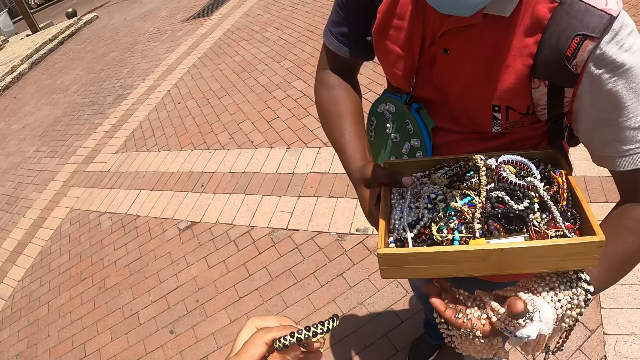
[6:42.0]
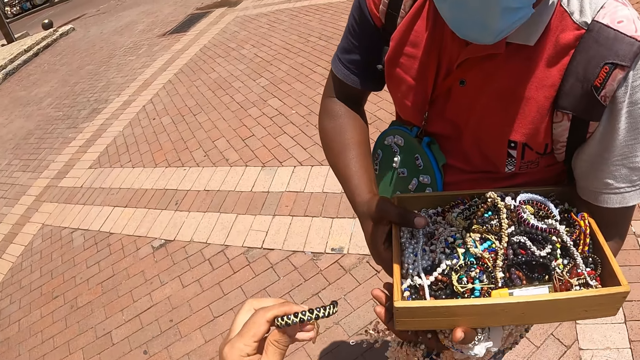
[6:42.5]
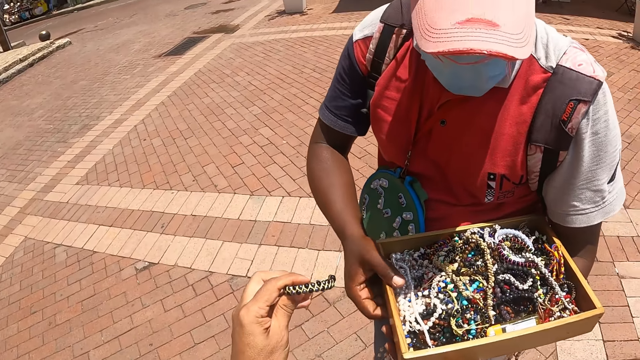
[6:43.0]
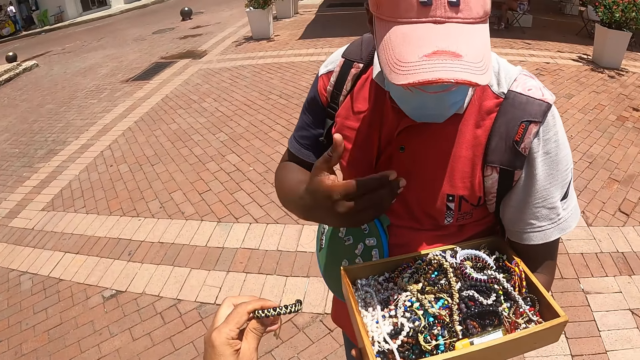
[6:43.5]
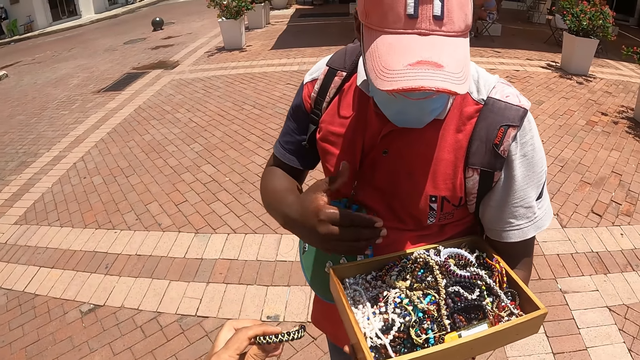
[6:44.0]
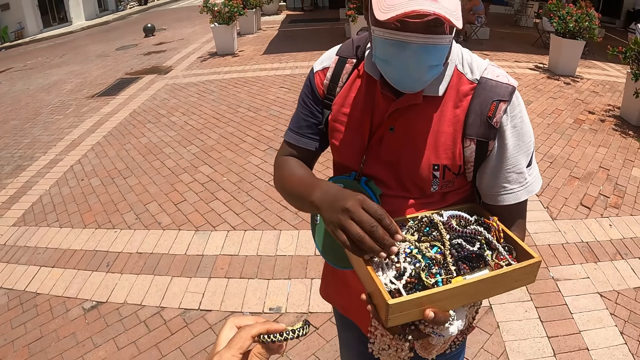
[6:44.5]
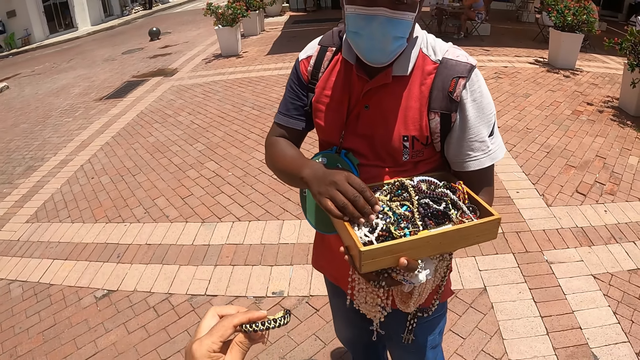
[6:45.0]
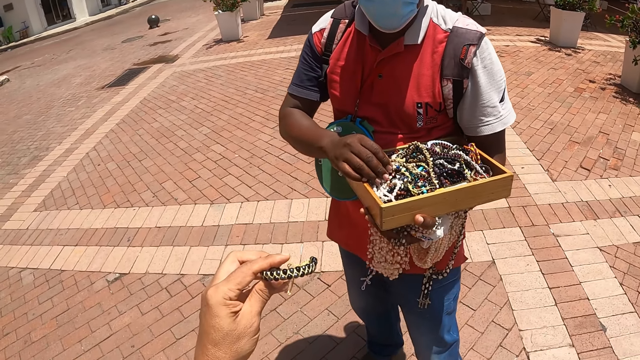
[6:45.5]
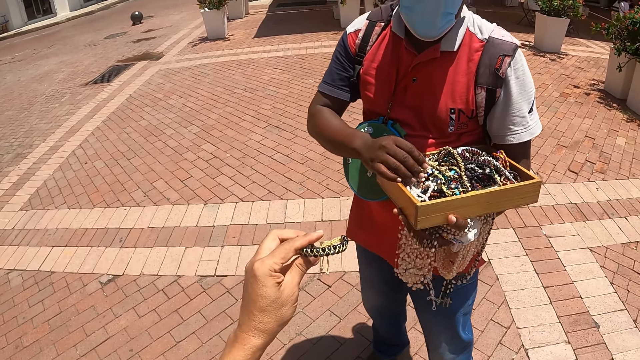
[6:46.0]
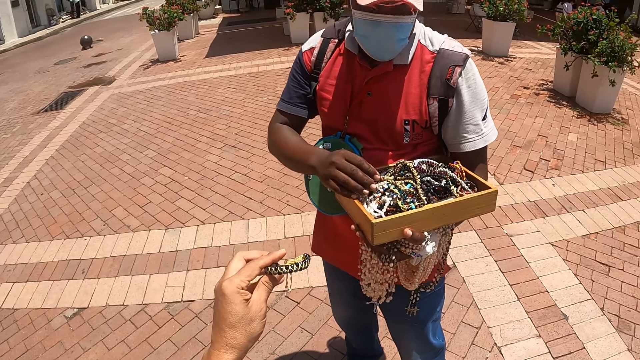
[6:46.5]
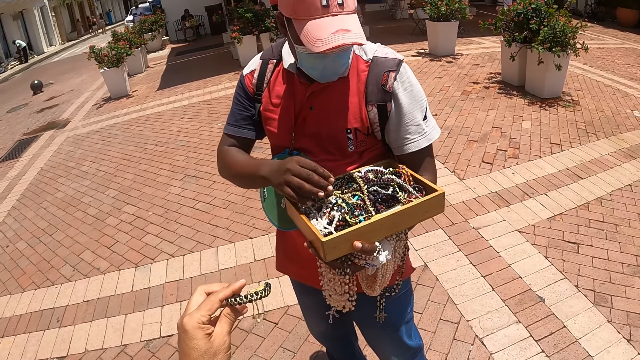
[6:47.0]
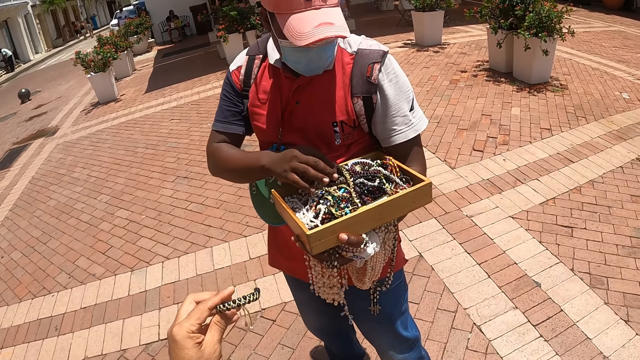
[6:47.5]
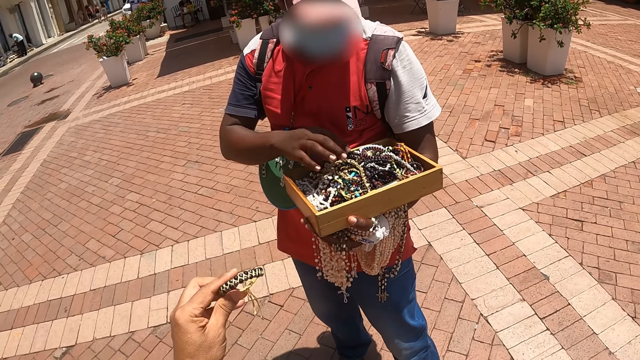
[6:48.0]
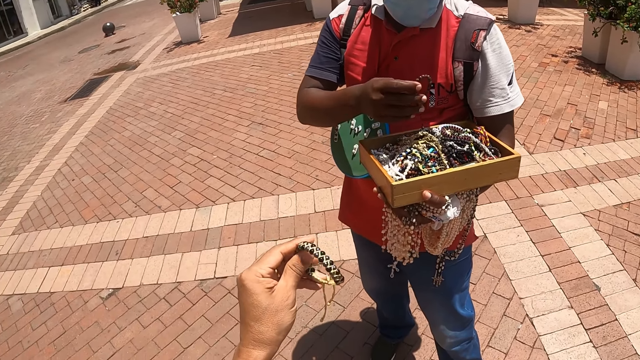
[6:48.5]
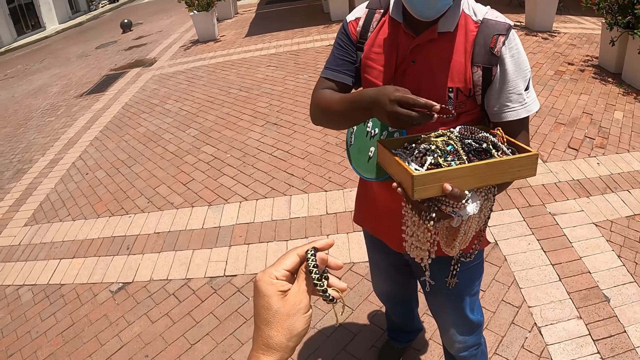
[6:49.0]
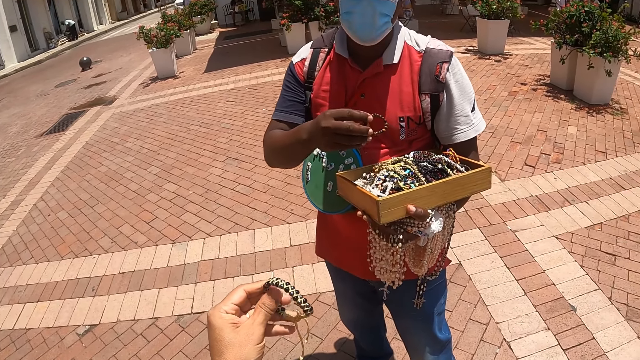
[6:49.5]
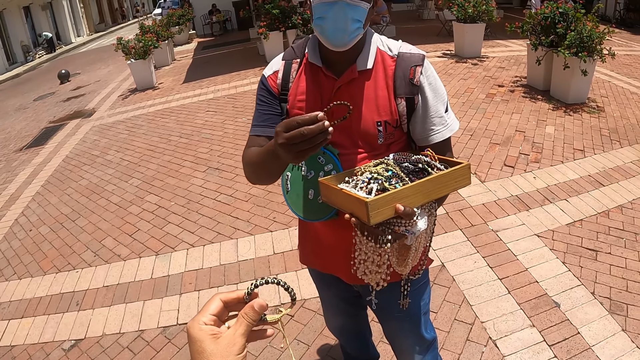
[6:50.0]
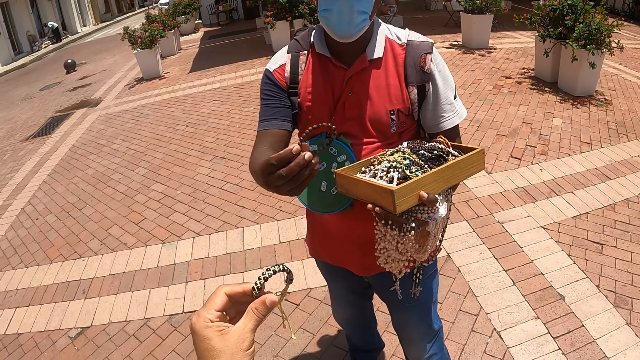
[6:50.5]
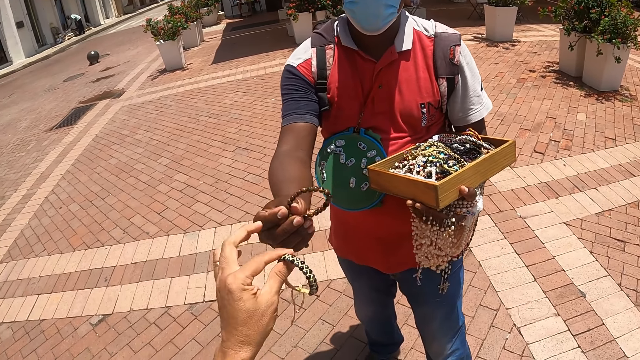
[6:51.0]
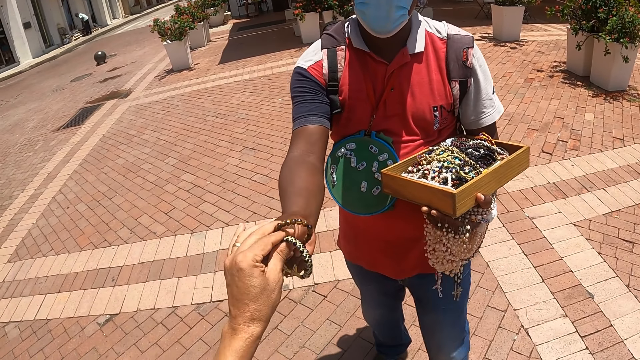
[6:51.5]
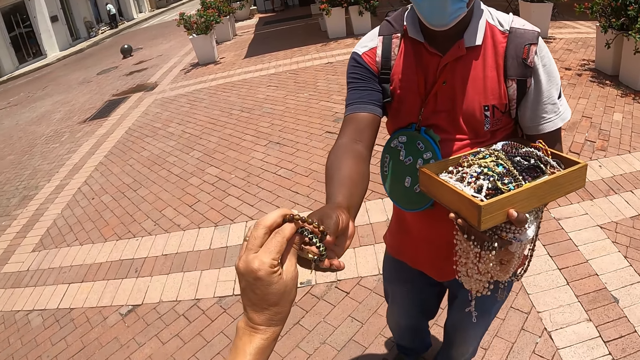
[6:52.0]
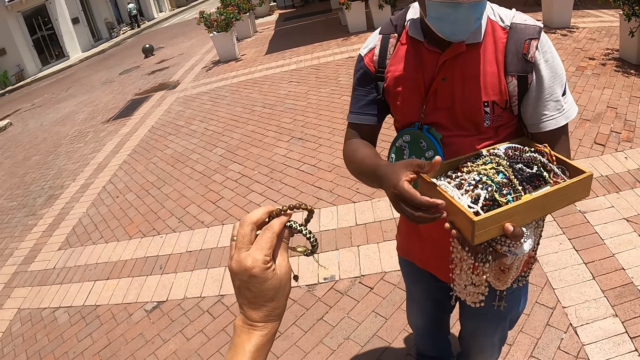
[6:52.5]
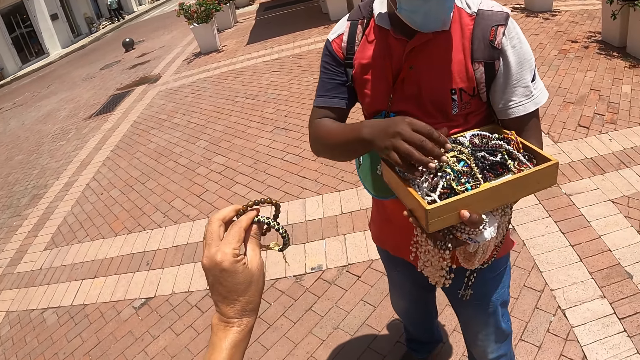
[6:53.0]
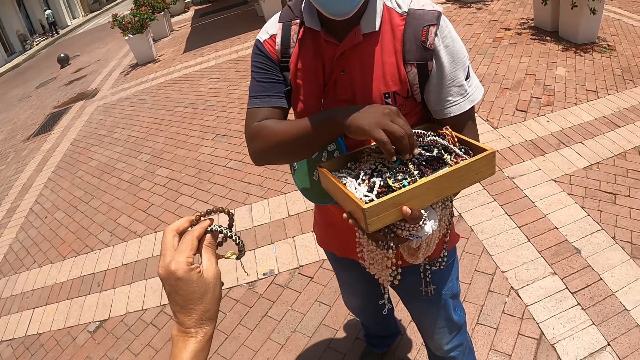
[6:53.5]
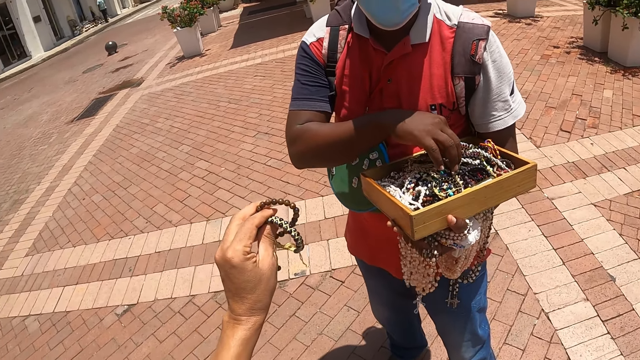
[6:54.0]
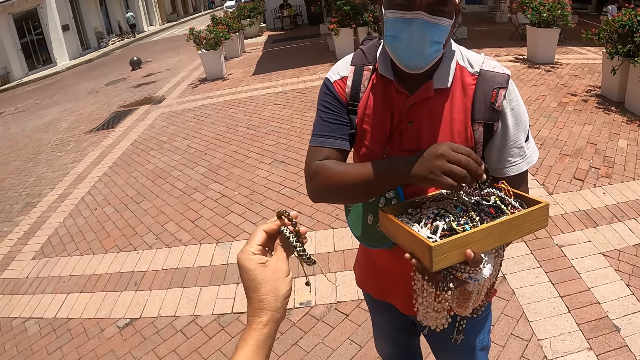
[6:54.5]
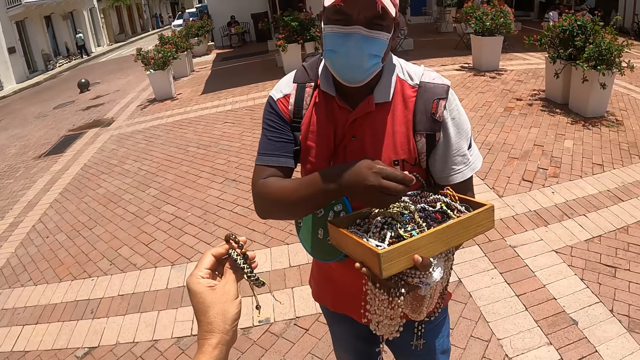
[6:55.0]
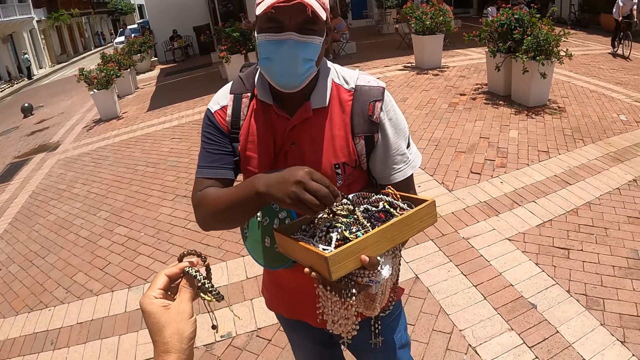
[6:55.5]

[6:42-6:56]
The hawker adjusts a bracelet box. The camera wearer holds the wooden box with his right hand. He looks at the bangle in the left hand. The hawker holds his chest. The hawker looks at the camera wearer. The hawker searches through the jewelries, picks up a bracelet. The camera wearer adjusts the bracelet. The hawker gives the camera wearer the bangle. The camera wearer takes the bangle from the hawker. The hawker picks up a bracelet.

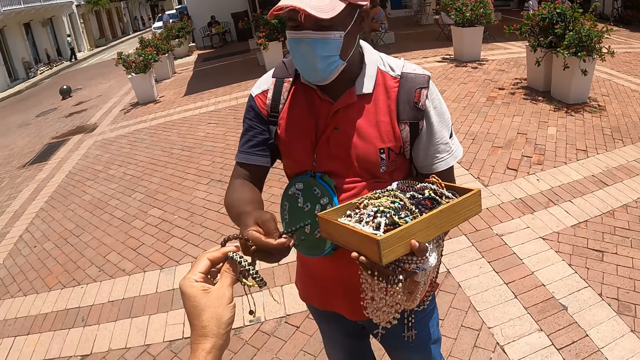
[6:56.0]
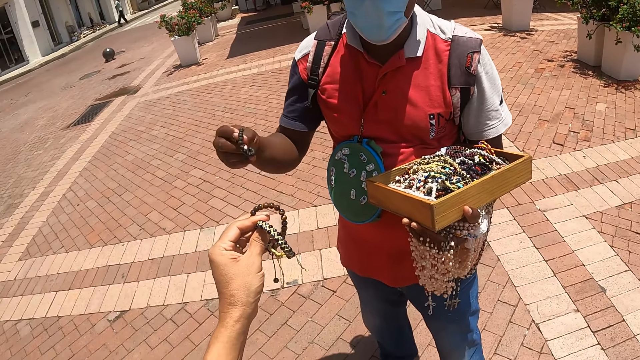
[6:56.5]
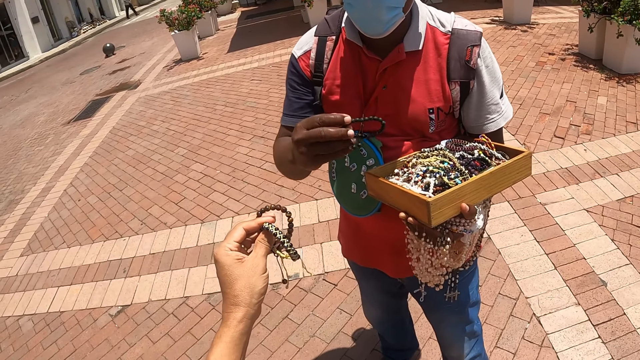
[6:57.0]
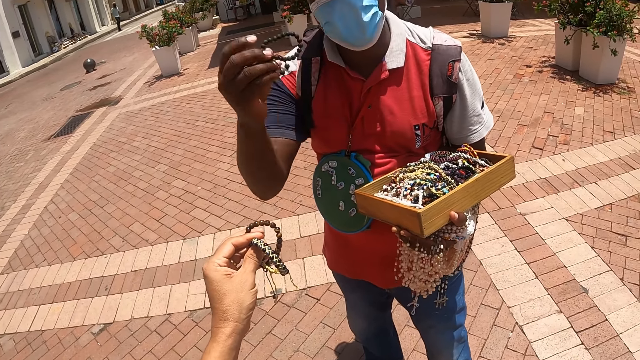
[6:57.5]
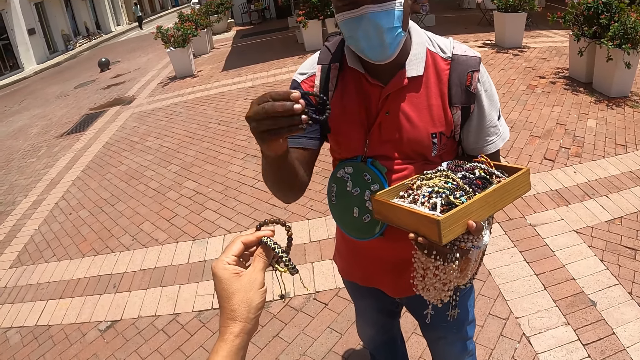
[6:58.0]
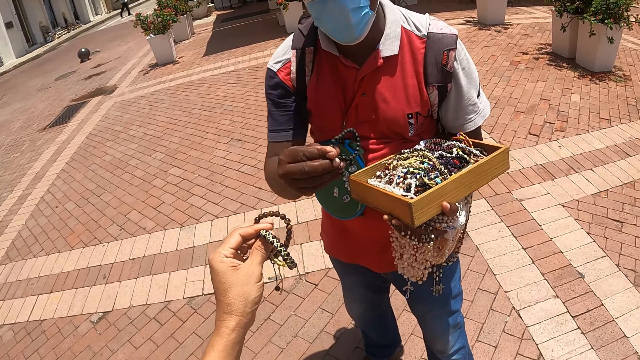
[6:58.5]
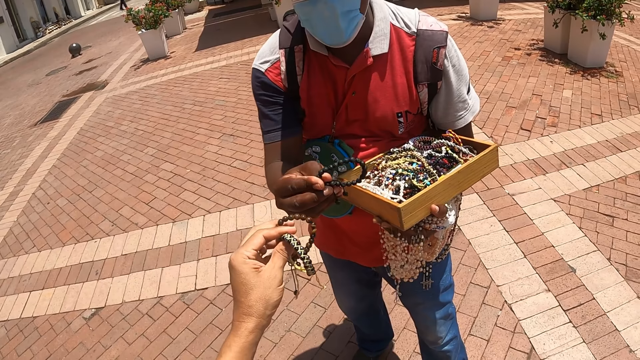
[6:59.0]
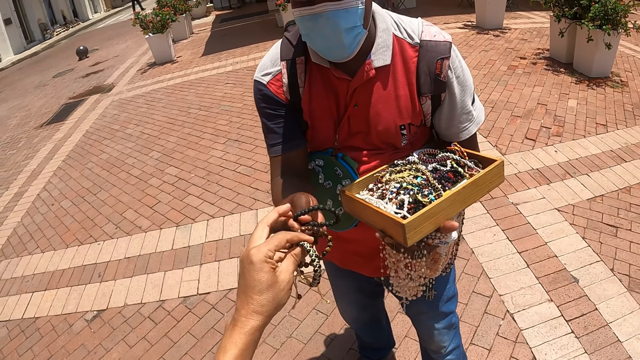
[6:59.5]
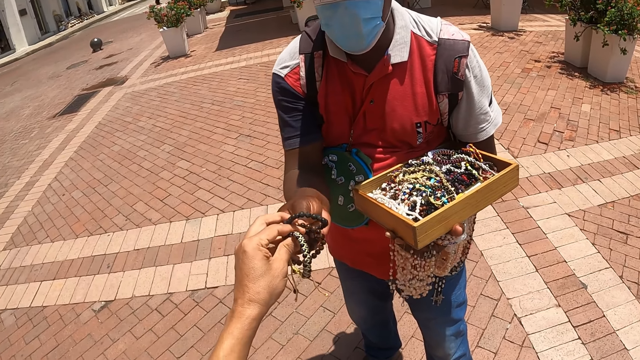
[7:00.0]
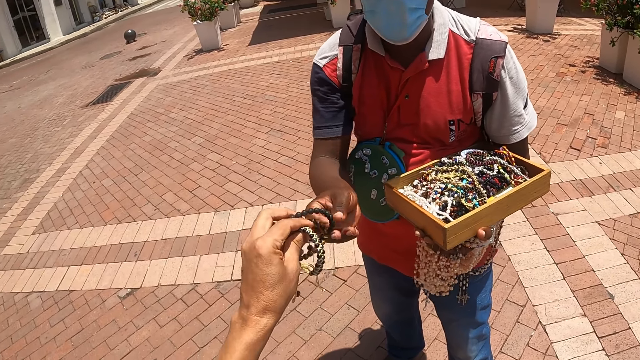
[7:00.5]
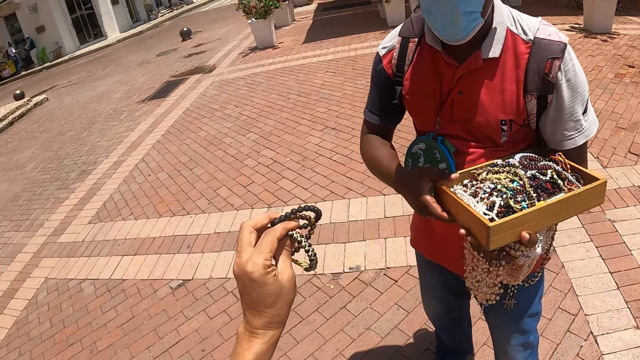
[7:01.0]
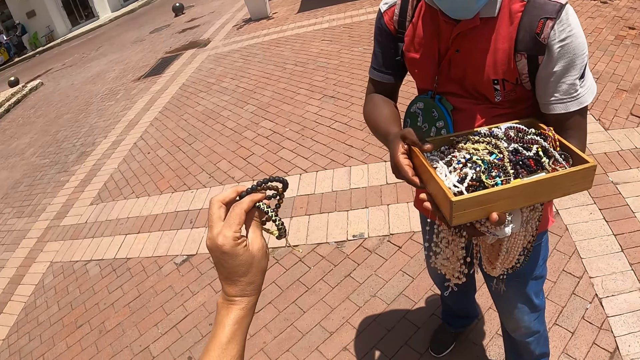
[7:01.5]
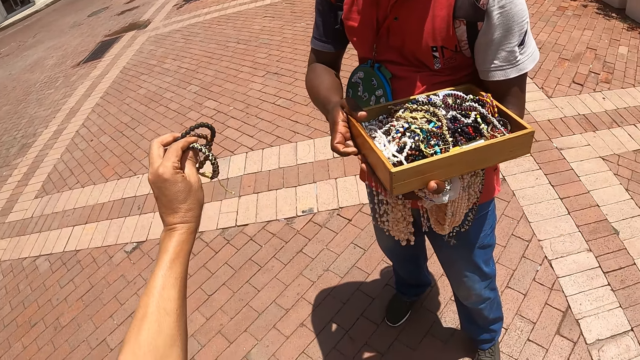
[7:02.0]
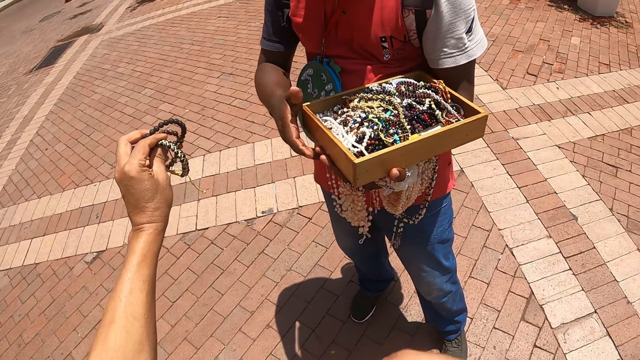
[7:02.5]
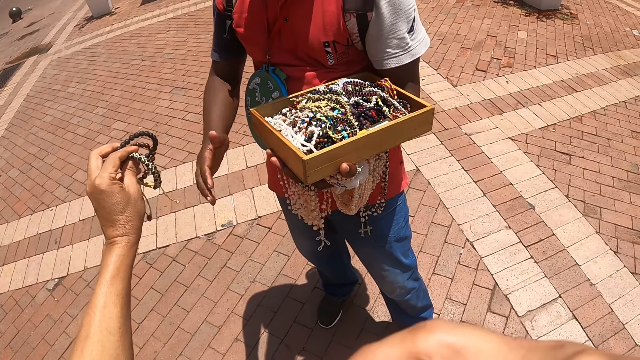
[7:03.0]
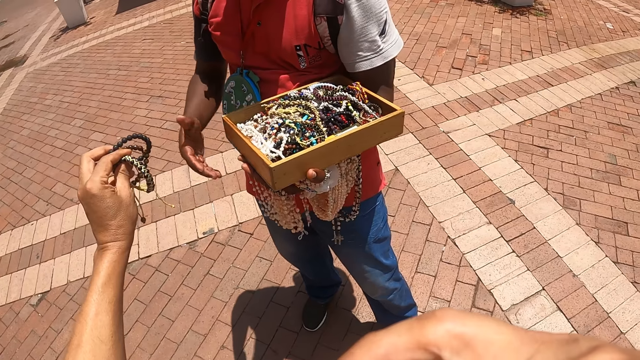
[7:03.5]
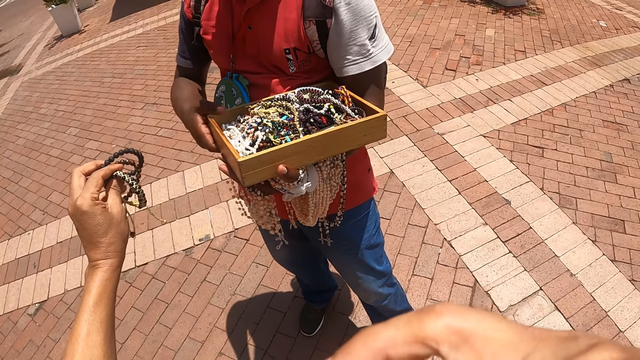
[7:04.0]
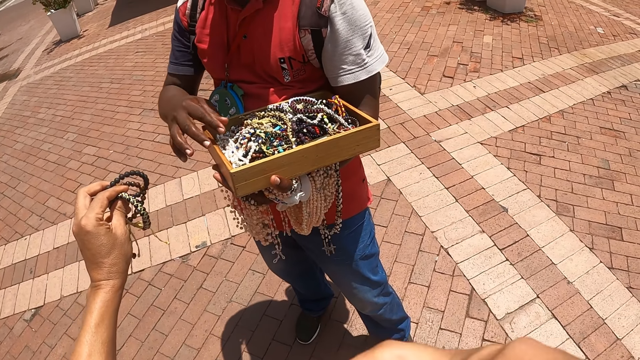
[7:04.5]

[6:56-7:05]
The hawker talks with the camera wearer. The camera wearer converses with the hawker. The hawker lifts up his right hand, hands the camera wearer a bracelet. The camera wearer takes the bangle from the hawker. The hawker holds the bracelet box. The camera wearer talks with the hawker and holds the bangles.
